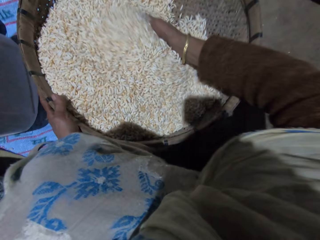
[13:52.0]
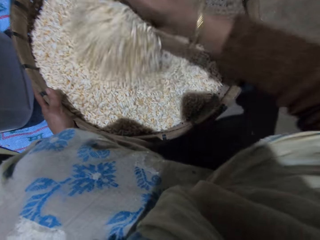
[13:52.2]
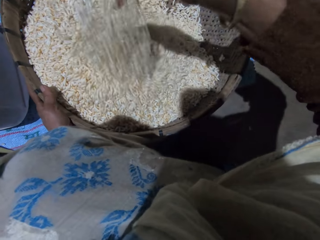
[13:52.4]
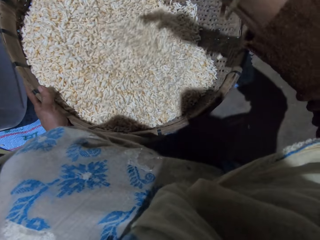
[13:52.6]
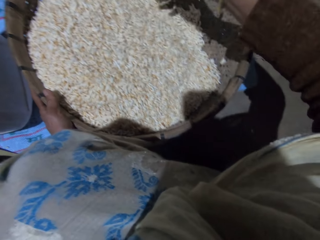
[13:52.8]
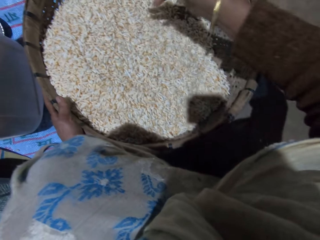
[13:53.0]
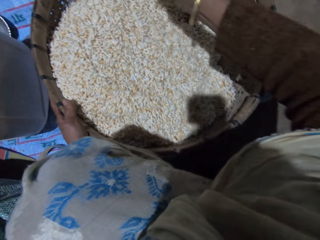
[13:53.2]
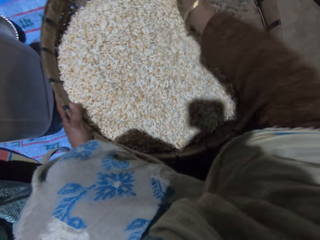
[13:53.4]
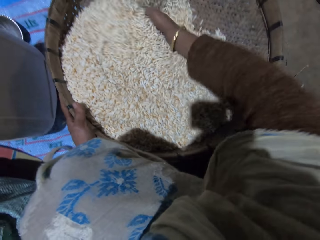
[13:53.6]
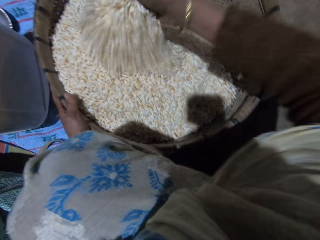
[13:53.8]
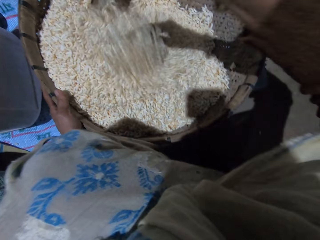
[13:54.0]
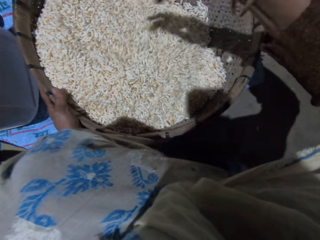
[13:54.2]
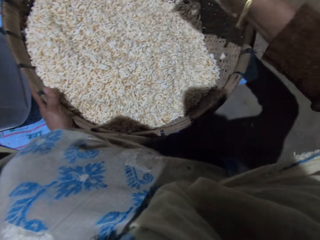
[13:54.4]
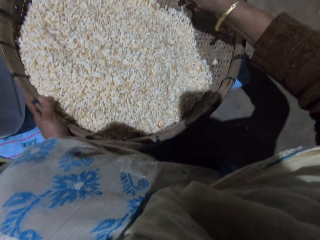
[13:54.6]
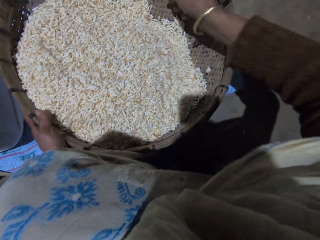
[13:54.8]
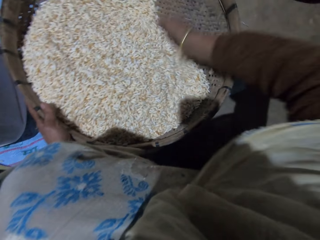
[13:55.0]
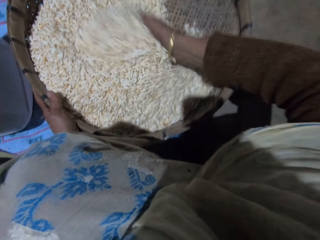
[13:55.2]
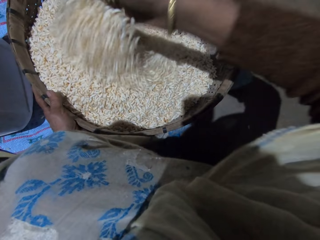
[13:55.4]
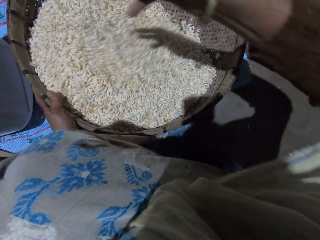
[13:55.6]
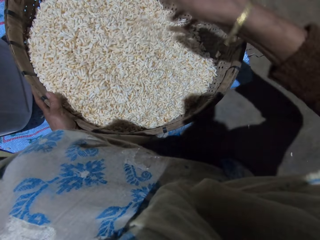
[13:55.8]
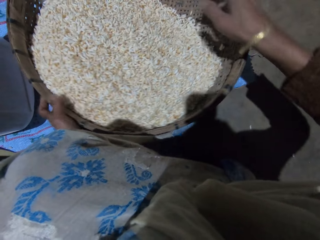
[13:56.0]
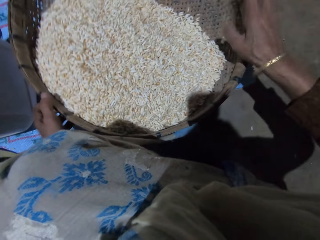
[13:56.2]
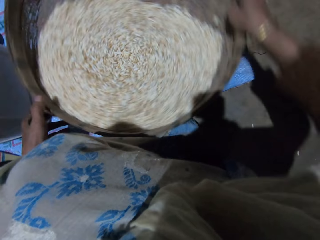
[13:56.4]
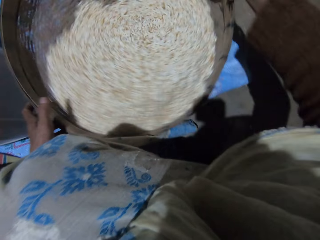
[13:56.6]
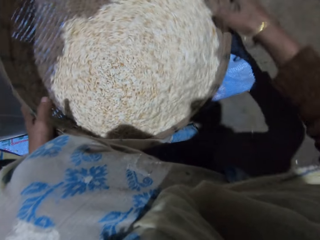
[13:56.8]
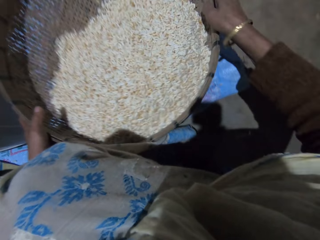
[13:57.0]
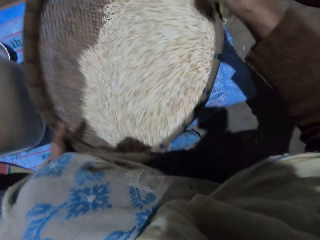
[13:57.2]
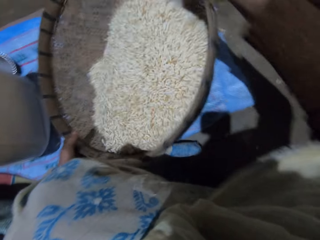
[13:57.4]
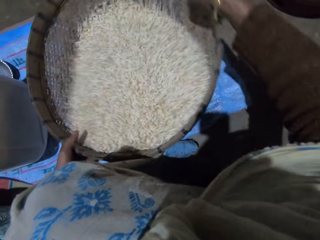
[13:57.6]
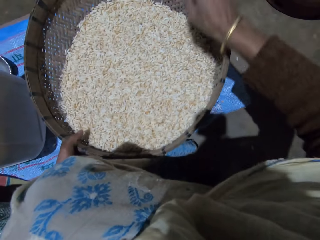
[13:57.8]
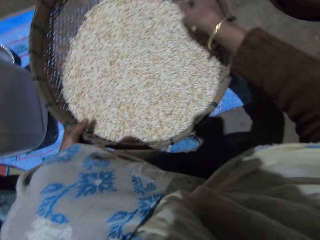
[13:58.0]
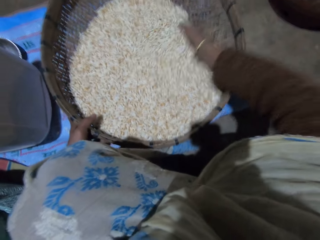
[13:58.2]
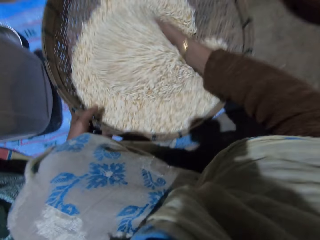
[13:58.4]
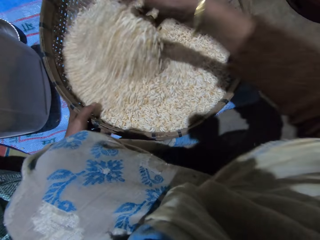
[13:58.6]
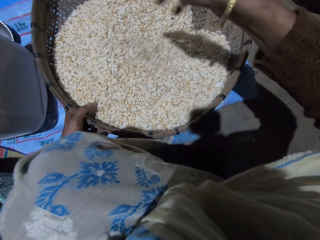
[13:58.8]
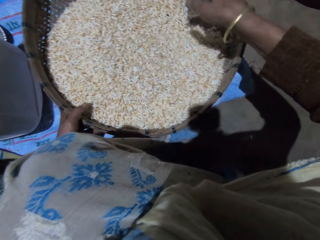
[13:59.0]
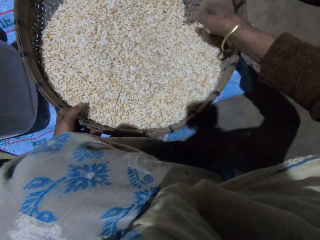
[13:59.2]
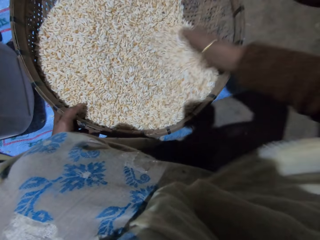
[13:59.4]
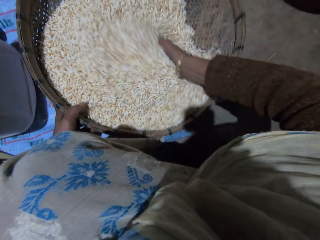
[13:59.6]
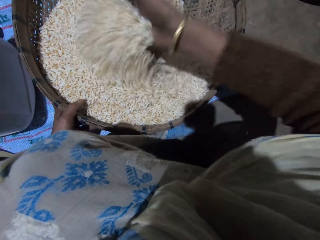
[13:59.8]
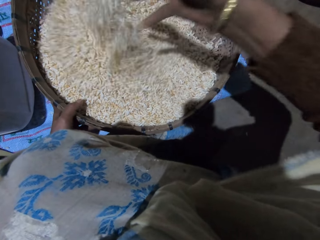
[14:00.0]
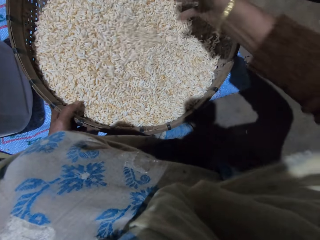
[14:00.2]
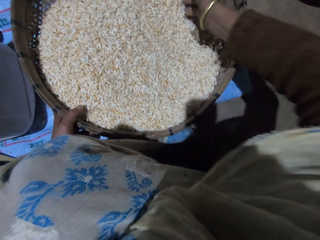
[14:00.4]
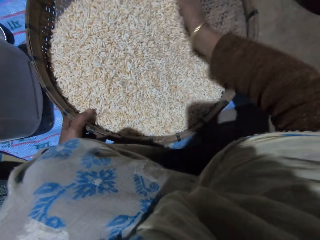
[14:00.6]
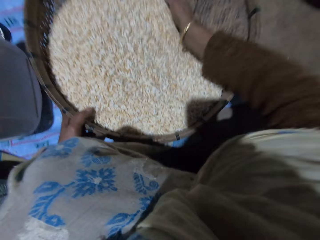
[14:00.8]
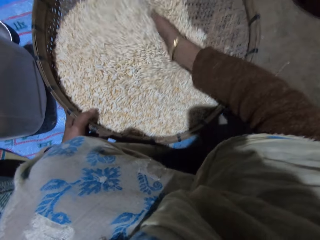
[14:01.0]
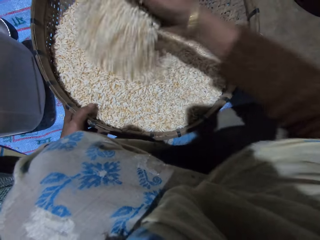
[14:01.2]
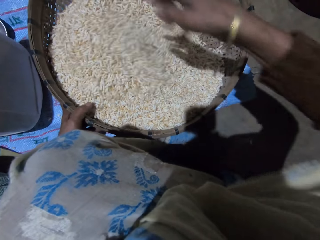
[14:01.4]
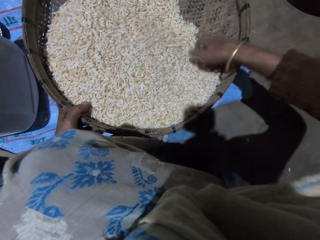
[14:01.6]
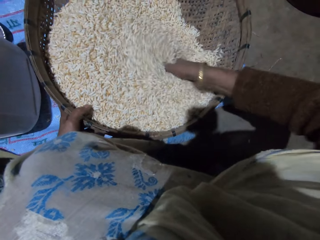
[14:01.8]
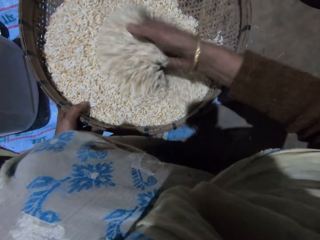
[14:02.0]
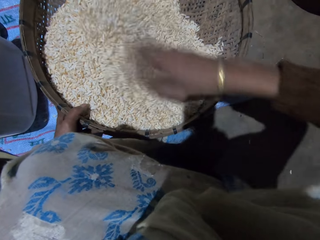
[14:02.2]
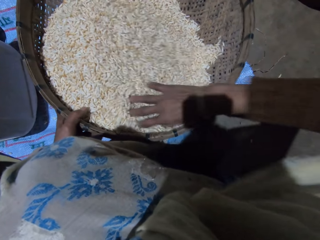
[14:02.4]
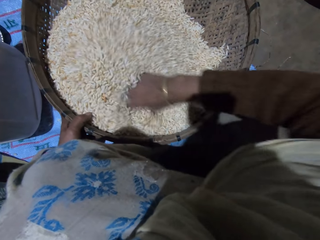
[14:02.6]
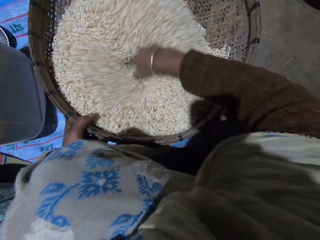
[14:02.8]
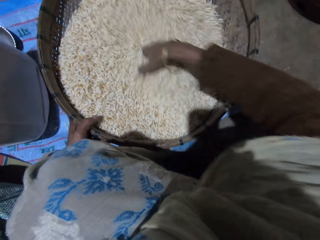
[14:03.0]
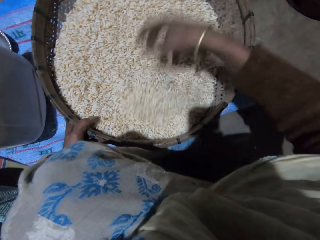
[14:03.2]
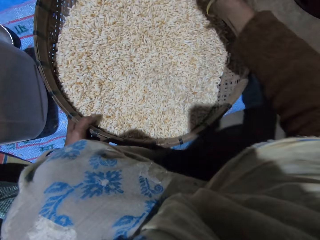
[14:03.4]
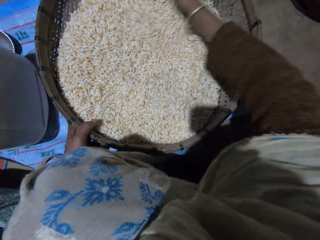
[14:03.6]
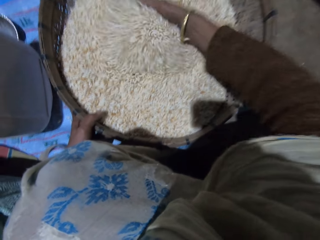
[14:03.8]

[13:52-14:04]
The camera wearer holds the basket with both hands and spins the basket. She shakes the basket with her right hand. She sorts grains with her right hand. She turns the grains in the basket with her right hand.

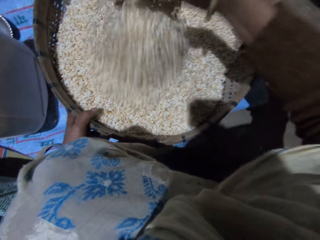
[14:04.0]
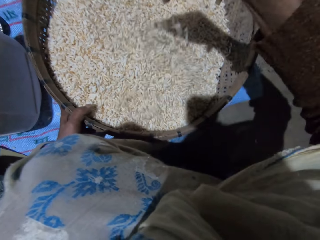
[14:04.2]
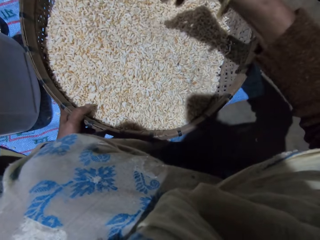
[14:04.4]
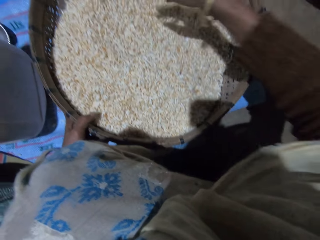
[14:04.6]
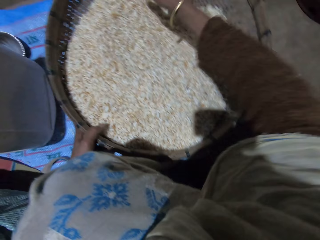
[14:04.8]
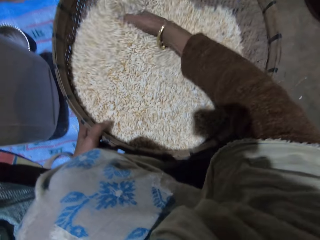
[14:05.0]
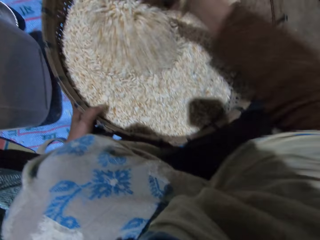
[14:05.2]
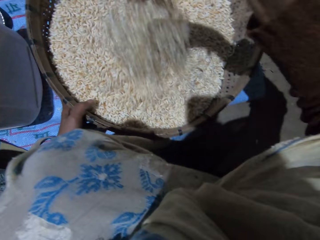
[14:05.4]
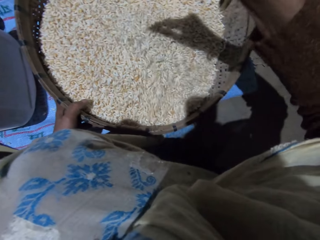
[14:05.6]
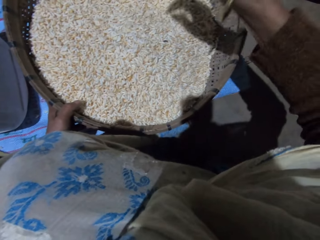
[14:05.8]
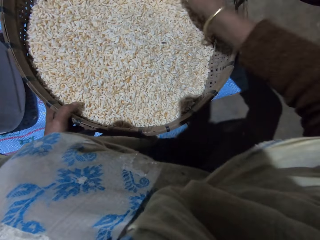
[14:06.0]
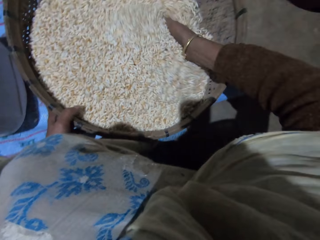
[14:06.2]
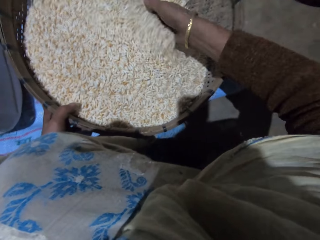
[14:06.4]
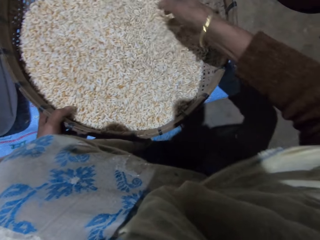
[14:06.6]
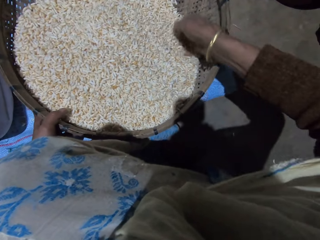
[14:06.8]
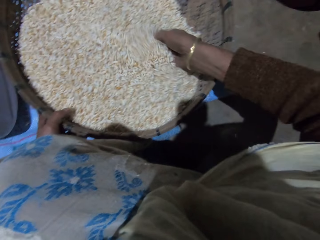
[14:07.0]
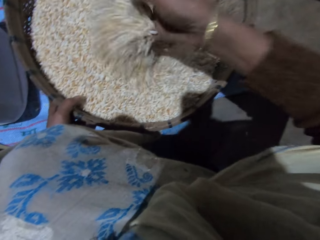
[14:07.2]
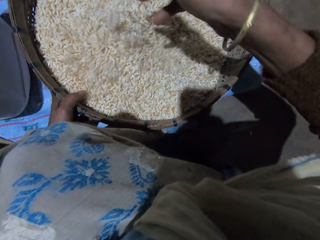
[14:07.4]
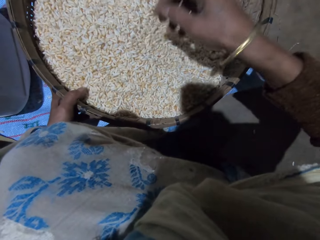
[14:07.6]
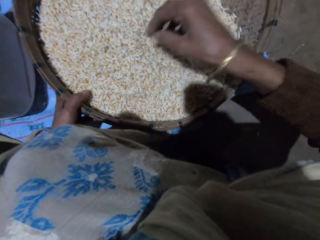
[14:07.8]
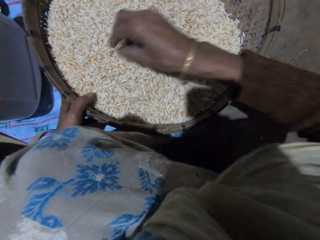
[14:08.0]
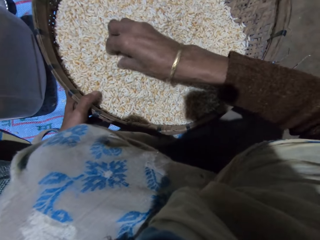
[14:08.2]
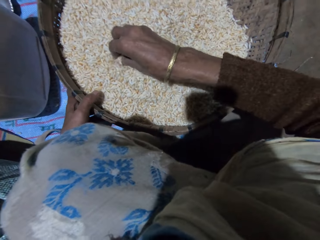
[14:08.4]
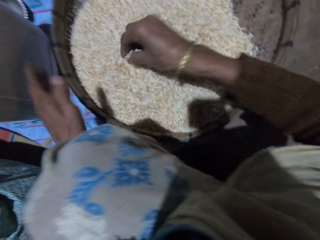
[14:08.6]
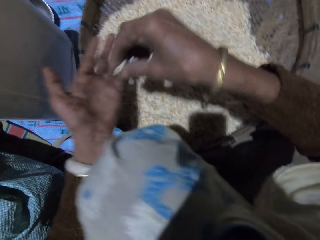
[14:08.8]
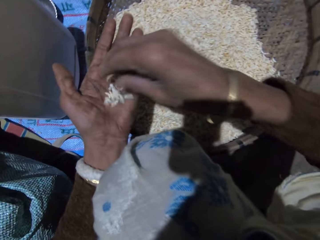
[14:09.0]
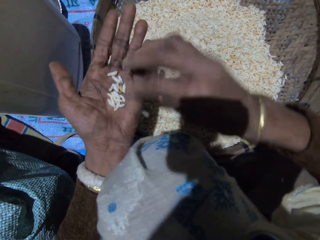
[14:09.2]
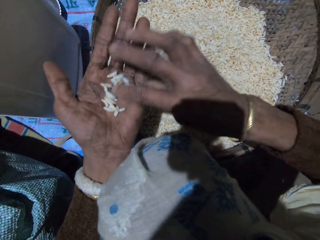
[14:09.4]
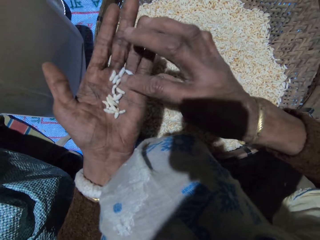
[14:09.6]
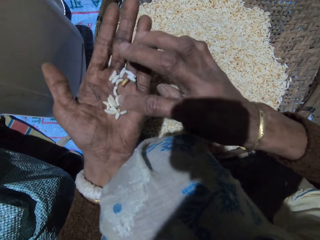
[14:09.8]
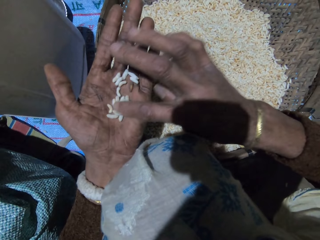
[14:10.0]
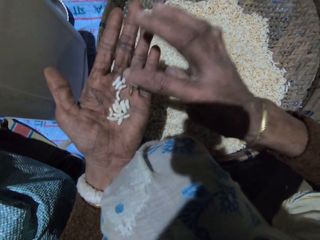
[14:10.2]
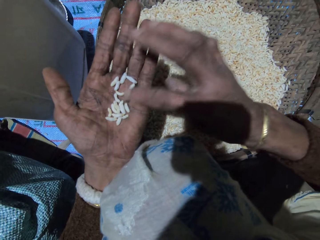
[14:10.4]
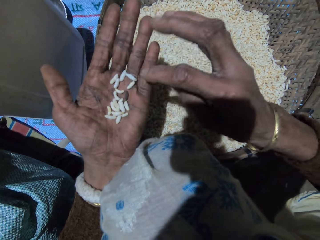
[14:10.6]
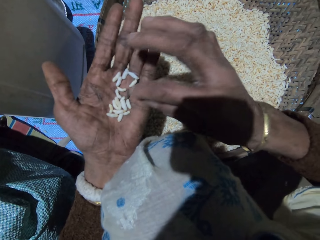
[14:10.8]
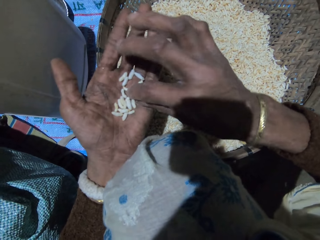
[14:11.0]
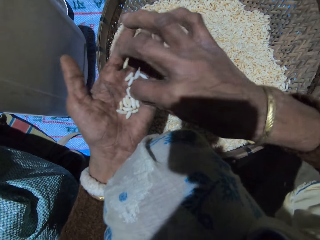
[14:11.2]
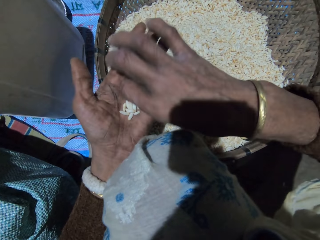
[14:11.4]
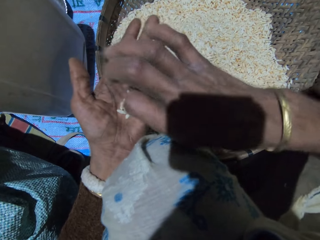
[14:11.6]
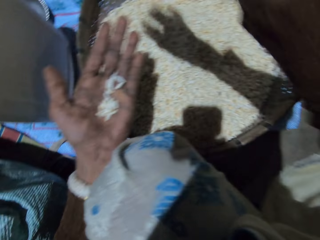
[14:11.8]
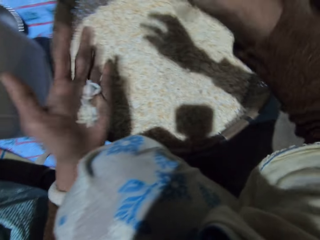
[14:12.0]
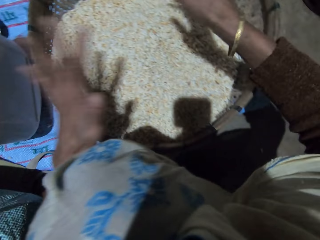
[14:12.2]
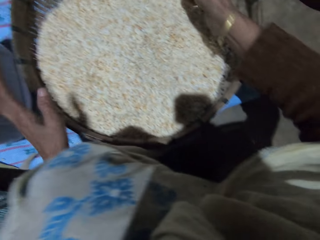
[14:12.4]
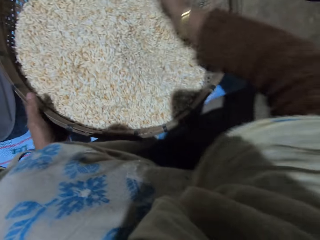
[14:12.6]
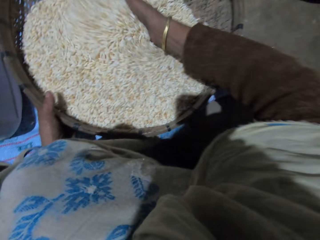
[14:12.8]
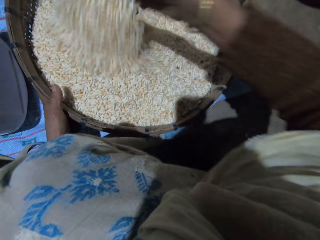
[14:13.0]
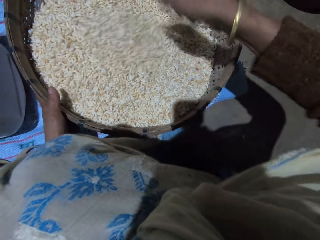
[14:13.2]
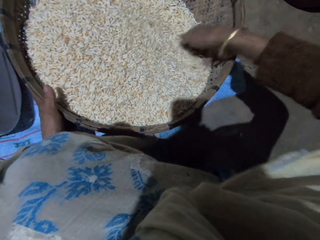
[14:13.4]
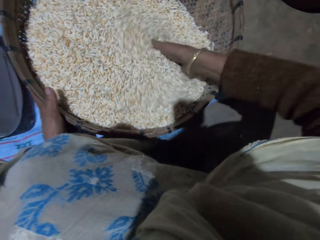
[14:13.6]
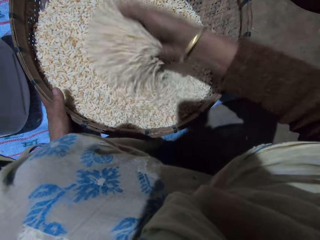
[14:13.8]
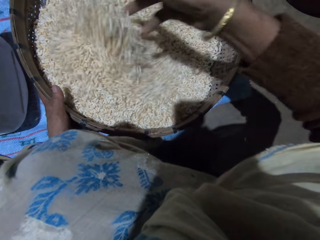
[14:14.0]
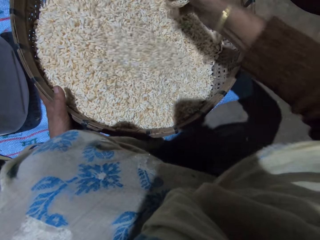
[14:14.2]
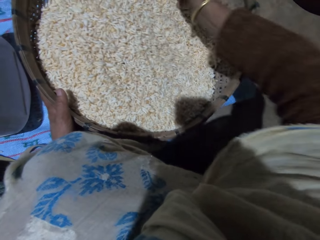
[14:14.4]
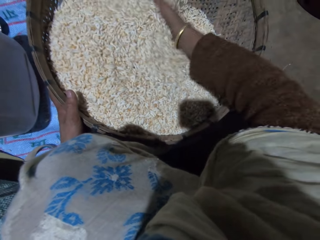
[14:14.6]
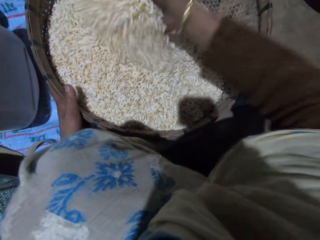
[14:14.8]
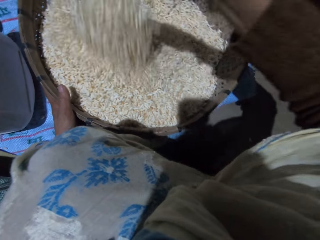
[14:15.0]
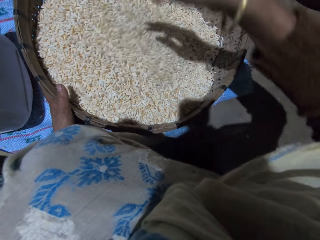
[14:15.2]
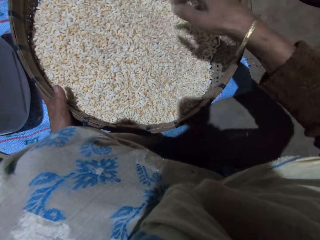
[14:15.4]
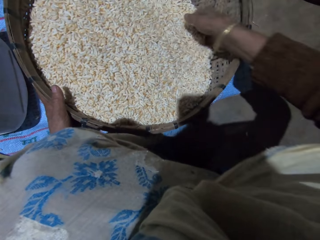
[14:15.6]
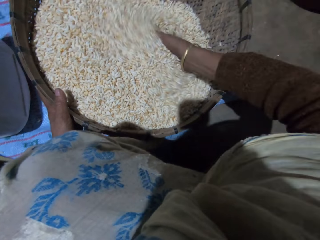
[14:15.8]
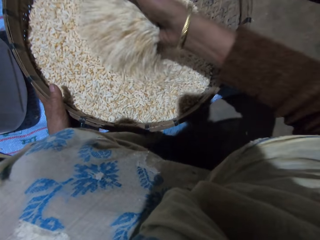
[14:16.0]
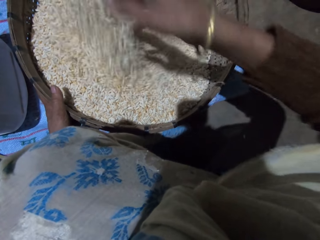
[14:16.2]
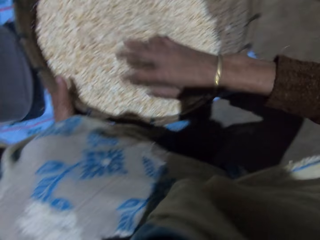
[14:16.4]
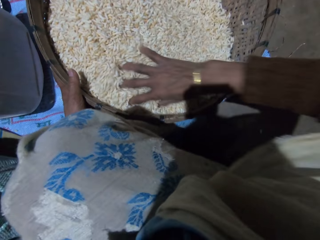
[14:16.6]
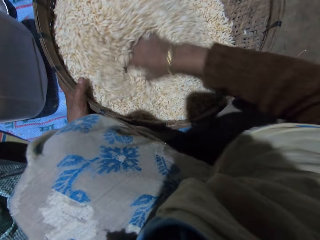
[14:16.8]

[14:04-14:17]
The camera wearer takes out some grains with her right hand. She puts the grains in her right hand on her left hand. She sorts grains with her right hand. She turns the grains in her left hand with her right hand. She picks up dirt in her left hand with her right hand. She throws away the dirt in her right hand. She pours the grains in her left hand into the basket. She holds the basket with her left hand. She turns the grains in the basket with her right hand. She sorts grains with her right hand.
